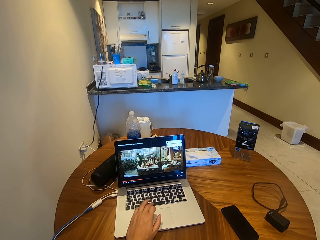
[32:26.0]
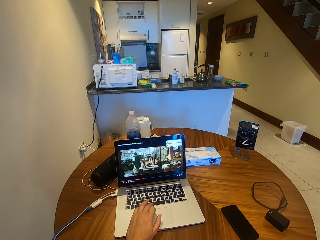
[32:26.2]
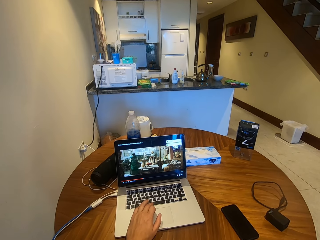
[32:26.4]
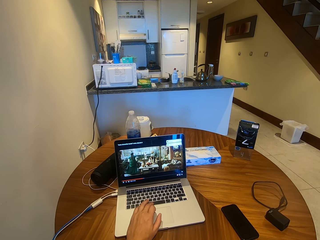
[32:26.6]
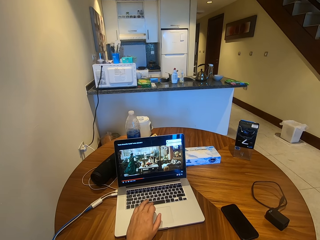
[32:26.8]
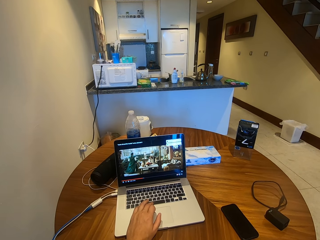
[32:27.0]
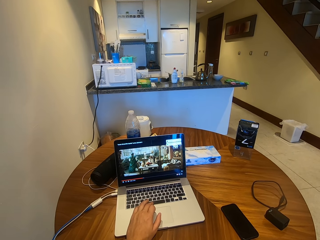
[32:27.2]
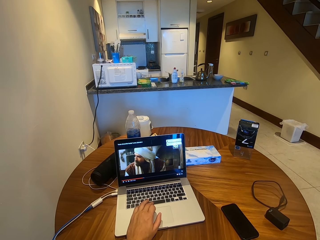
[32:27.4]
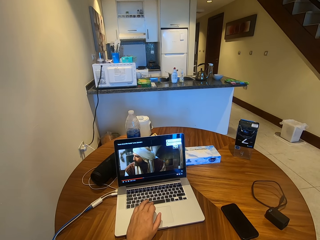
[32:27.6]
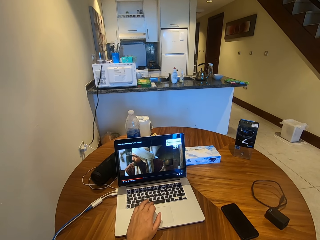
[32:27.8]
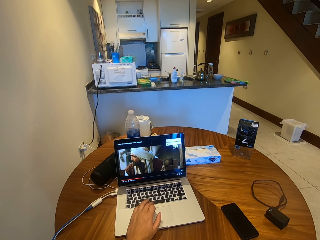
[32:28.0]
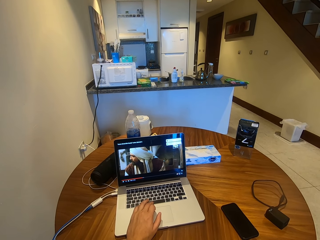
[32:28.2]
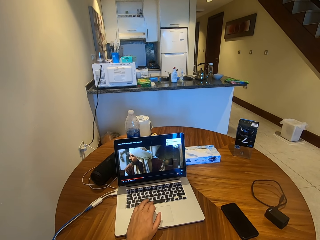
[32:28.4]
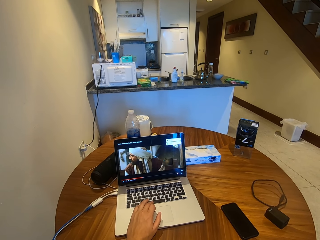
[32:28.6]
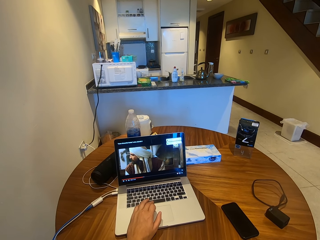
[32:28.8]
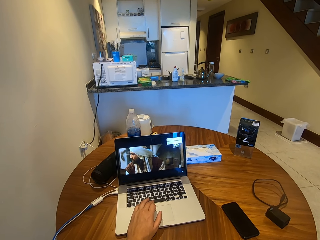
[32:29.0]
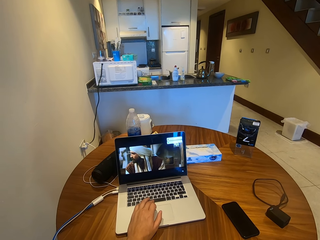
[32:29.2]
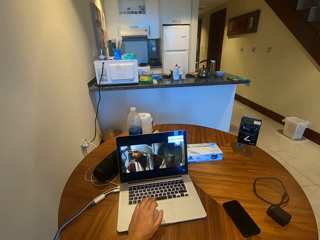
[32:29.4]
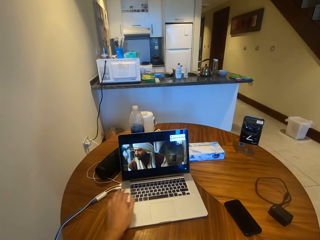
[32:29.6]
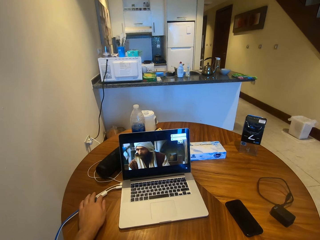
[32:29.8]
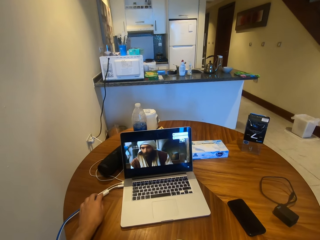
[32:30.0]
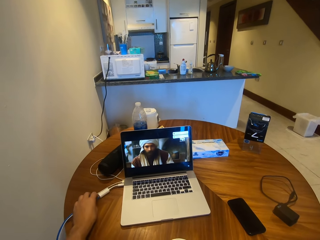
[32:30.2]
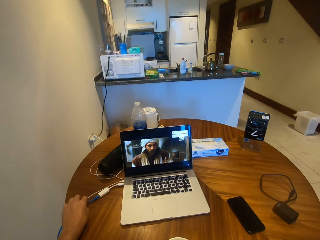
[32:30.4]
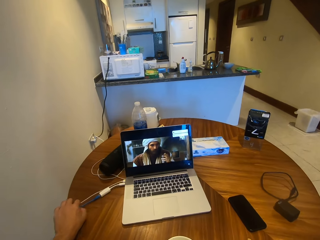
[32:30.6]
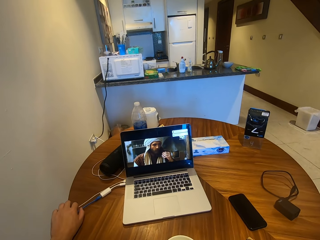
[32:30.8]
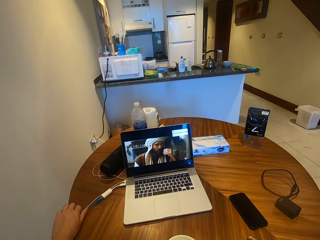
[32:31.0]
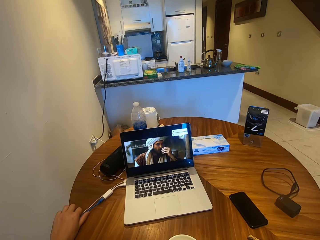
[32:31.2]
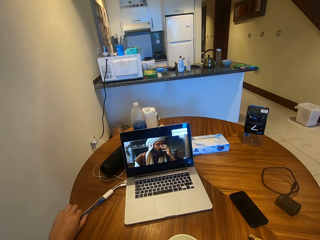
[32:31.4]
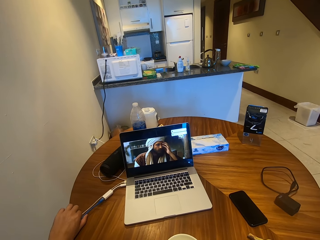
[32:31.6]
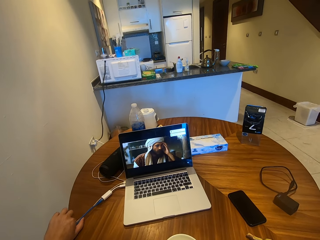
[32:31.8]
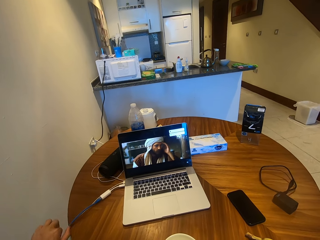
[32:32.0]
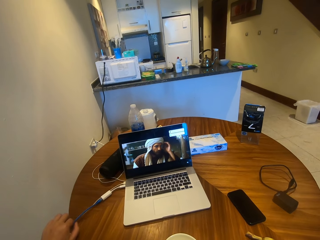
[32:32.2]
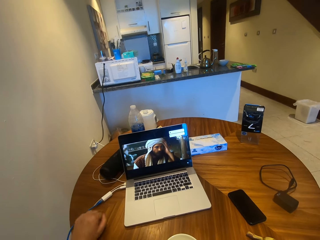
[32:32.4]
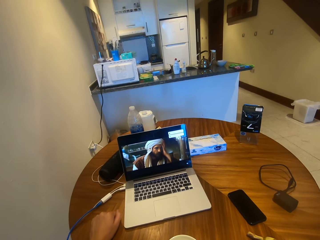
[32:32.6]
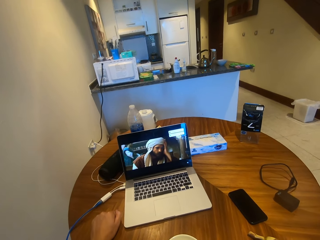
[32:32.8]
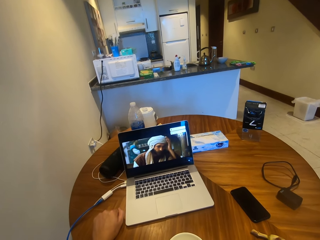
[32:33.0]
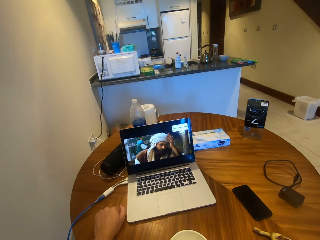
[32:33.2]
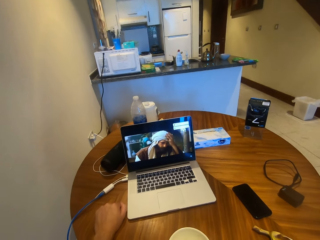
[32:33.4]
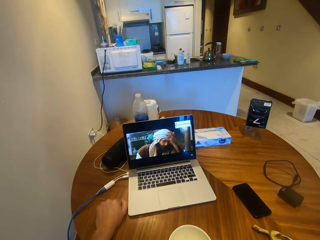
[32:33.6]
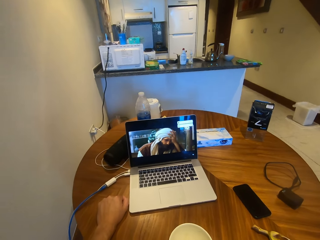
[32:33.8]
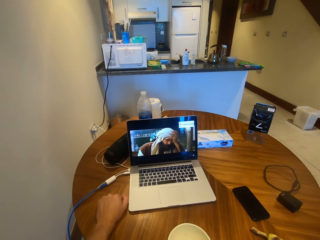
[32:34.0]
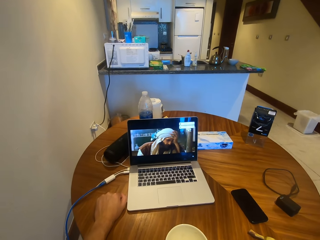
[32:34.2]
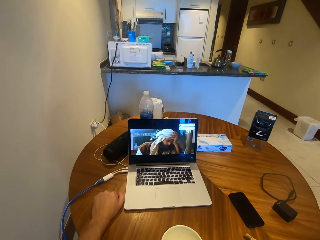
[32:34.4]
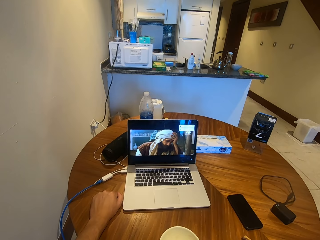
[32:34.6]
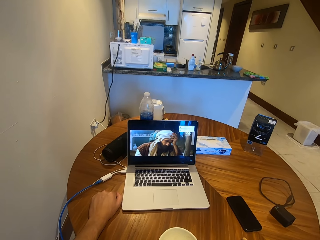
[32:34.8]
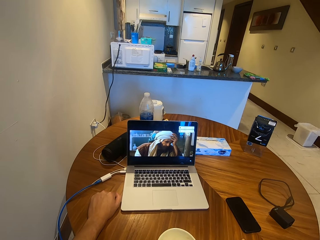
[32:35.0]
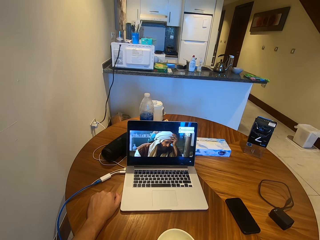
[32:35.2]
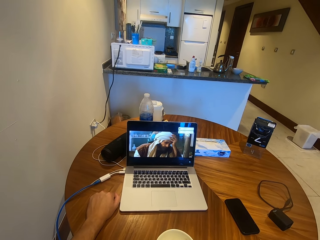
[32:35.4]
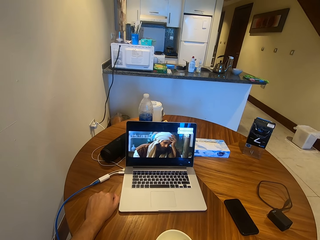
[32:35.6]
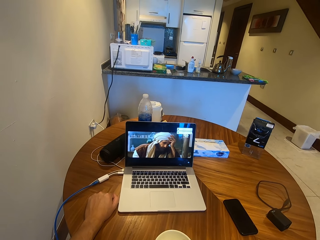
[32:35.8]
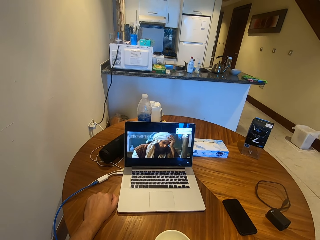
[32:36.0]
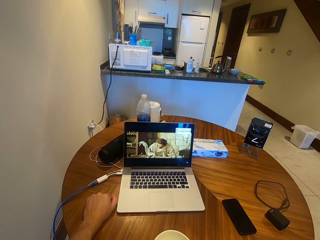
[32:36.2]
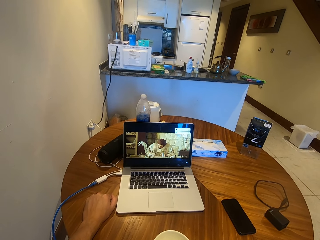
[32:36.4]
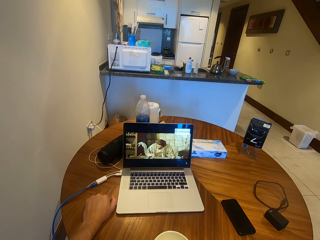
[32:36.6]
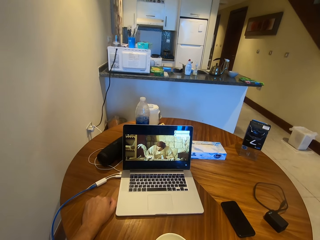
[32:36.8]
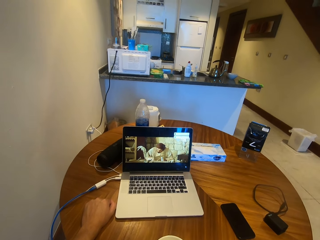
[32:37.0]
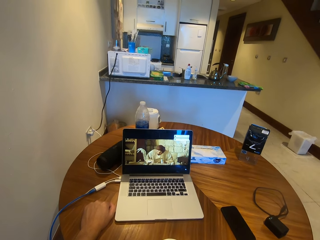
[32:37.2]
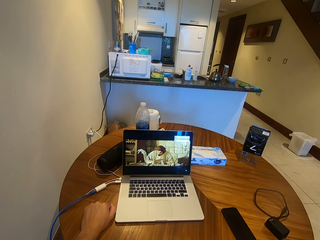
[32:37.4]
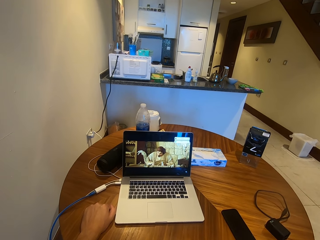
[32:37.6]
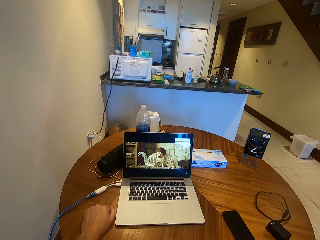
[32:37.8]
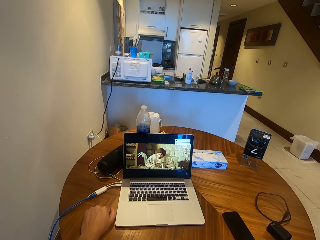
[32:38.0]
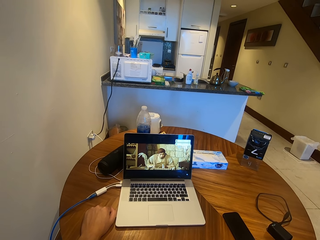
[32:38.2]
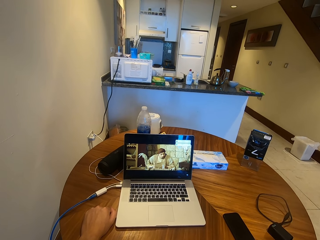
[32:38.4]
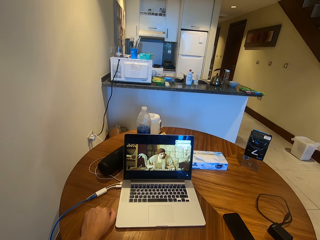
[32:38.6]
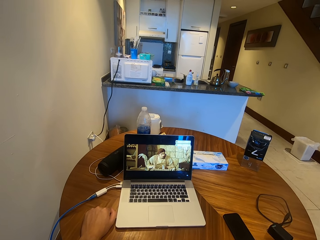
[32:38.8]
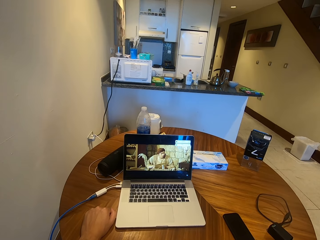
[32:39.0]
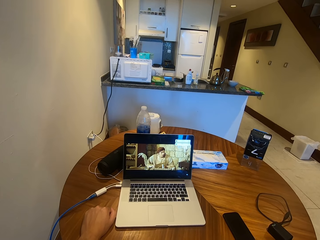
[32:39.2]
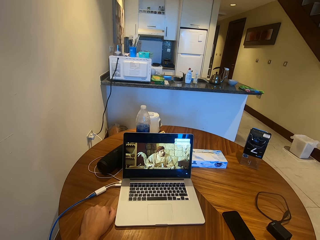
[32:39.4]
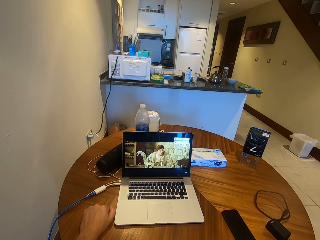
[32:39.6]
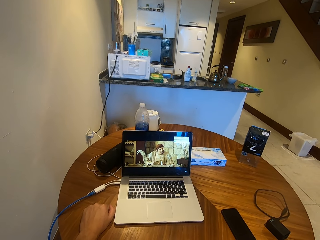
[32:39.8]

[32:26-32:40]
The camera wearer touches the cable. They grab the cable. They put the hand on the table. They watch a movie on the laptop.

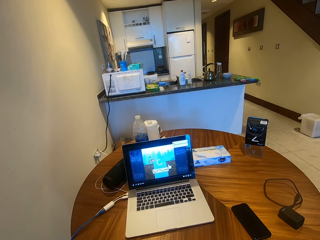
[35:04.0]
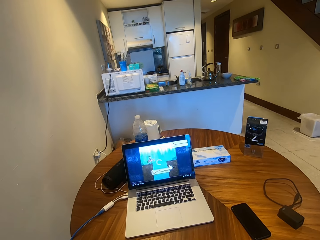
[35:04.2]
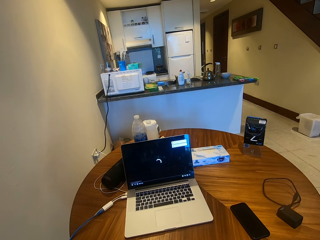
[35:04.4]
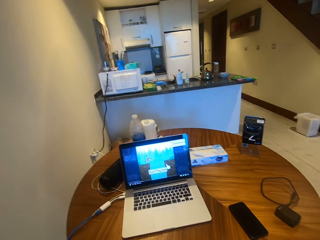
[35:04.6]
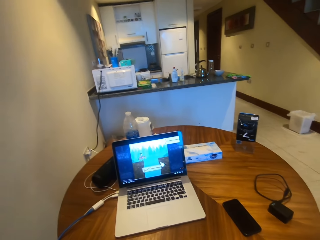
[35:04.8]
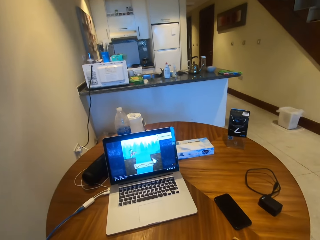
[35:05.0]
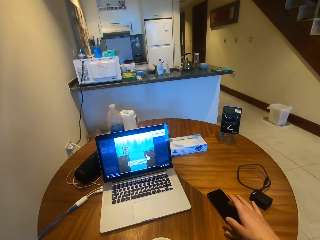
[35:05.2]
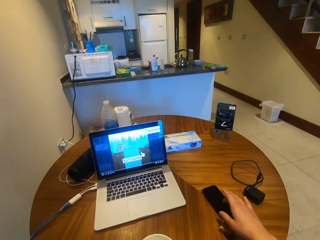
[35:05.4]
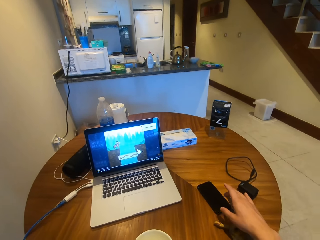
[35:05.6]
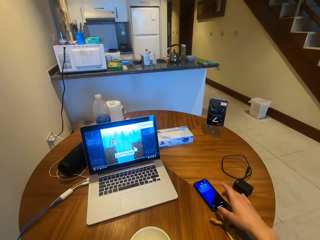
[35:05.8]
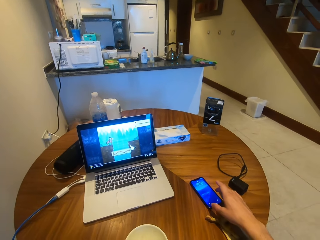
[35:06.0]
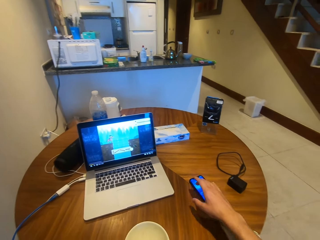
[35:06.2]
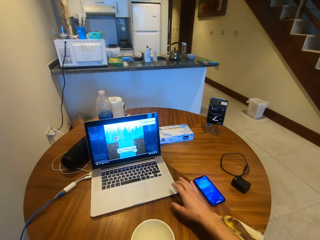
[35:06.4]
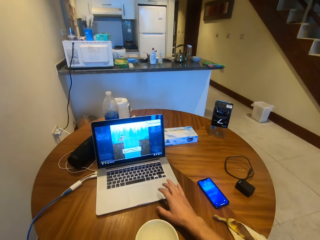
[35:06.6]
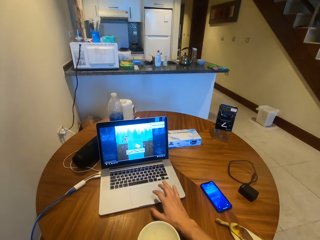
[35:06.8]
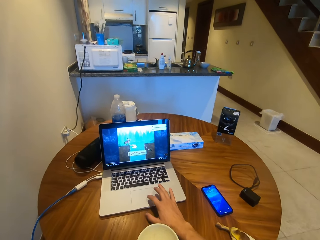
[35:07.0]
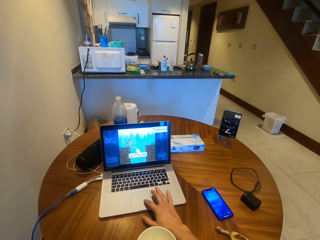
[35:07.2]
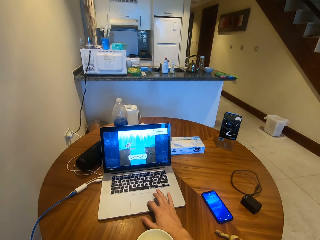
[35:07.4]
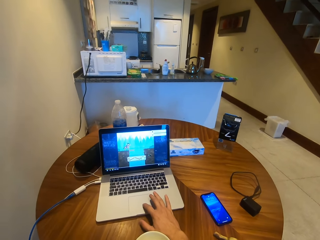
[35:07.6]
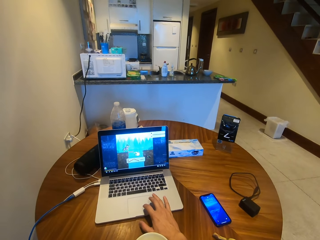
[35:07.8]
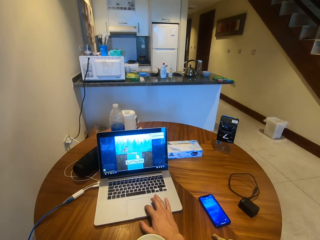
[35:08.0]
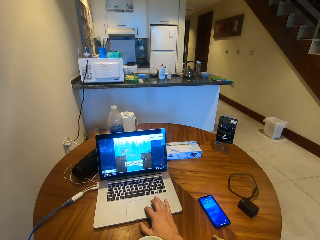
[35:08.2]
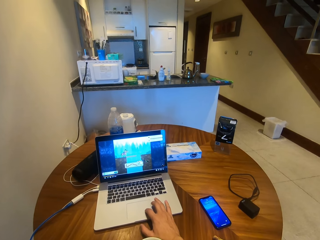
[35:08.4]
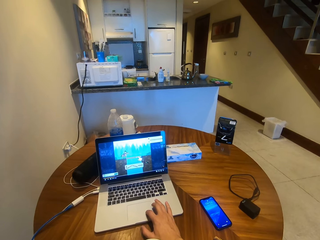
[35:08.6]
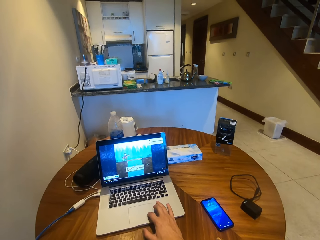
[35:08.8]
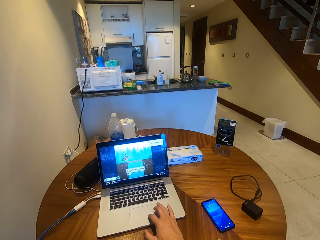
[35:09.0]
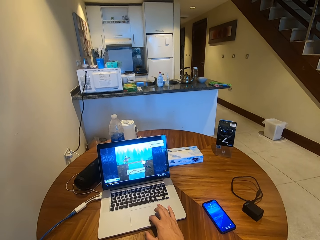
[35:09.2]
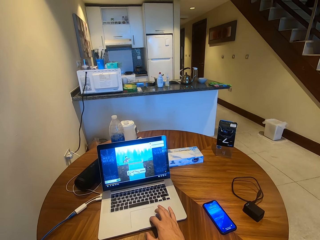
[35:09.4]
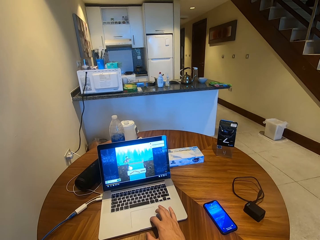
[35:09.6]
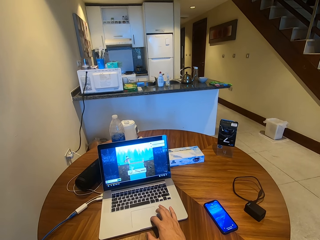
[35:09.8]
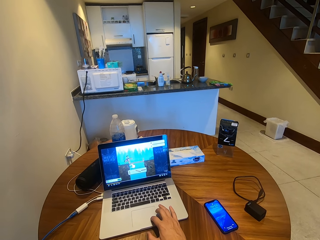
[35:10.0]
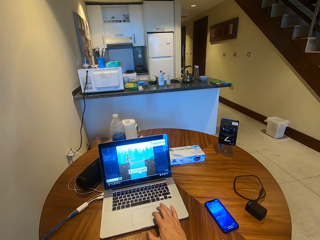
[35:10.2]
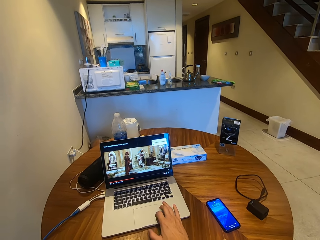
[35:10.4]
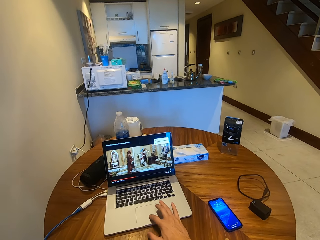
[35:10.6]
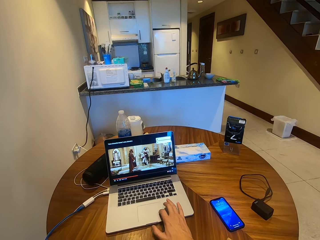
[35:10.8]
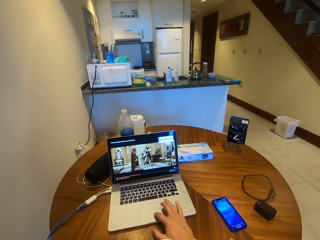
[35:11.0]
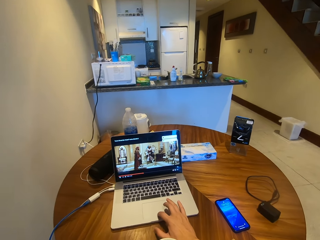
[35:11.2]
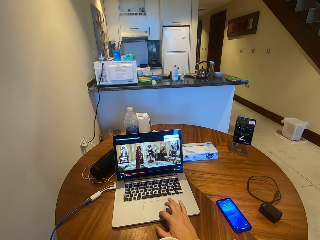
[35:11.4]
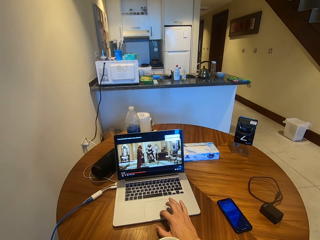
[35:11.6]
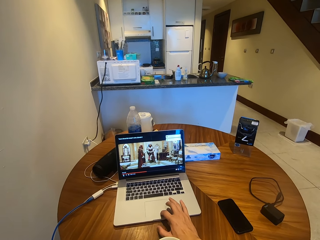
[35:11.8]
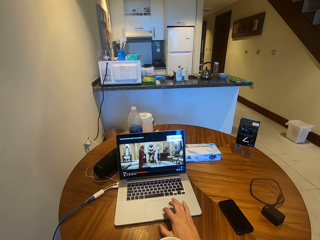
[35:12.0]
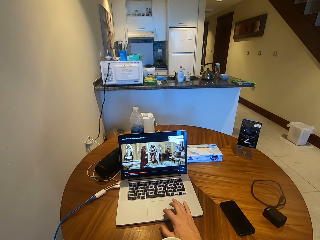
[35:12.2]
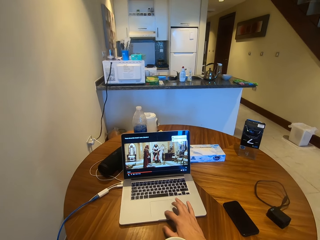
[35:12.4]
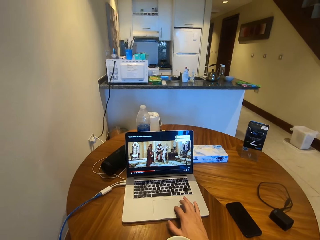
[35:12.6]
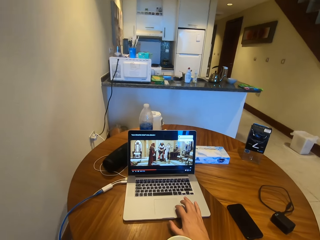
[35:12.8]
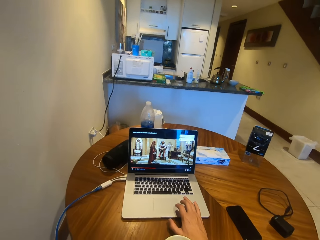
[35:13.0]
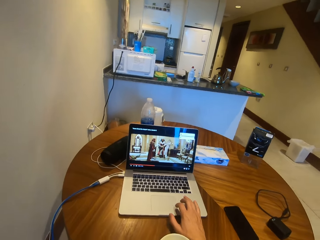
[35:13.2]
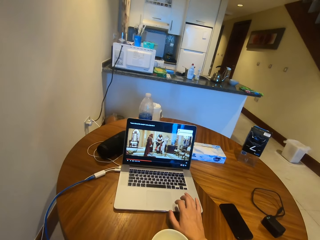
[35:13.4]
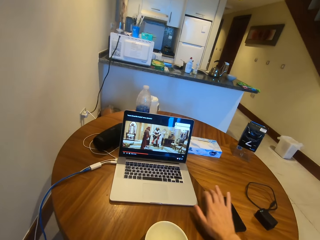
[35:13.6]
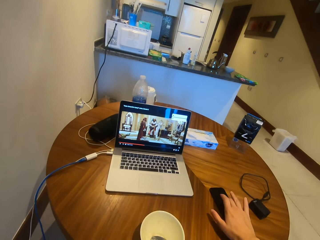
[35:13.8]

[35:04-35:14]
The camera wearer presses the phone. They scroll the laptop.
